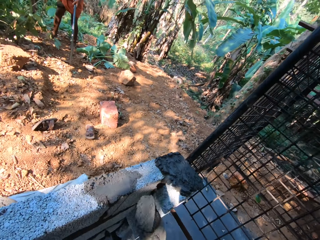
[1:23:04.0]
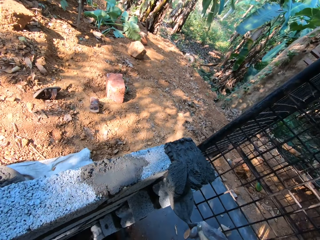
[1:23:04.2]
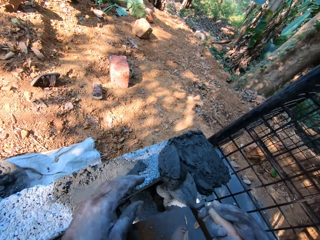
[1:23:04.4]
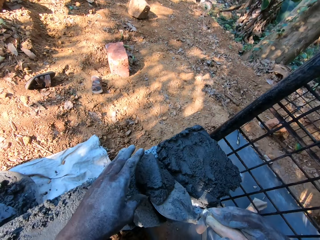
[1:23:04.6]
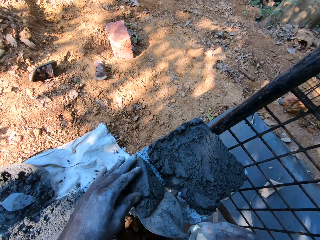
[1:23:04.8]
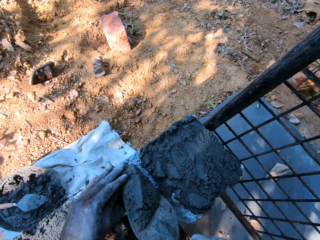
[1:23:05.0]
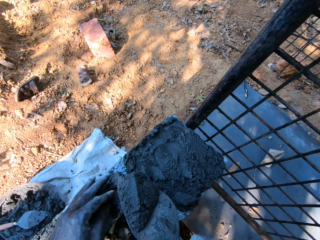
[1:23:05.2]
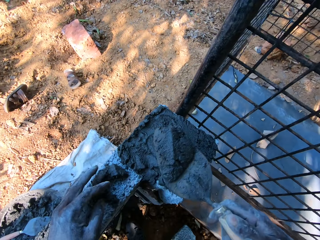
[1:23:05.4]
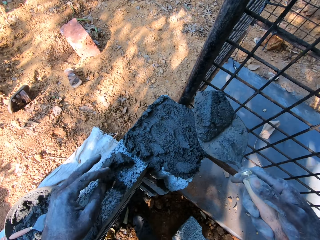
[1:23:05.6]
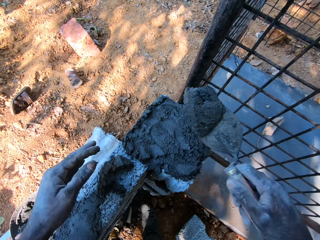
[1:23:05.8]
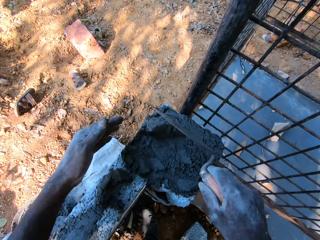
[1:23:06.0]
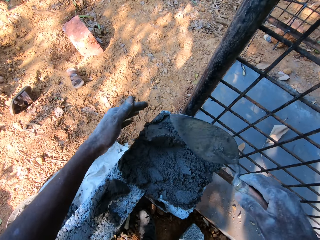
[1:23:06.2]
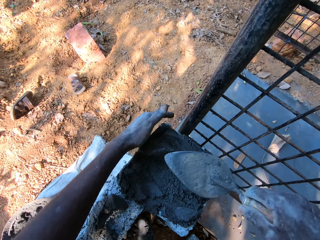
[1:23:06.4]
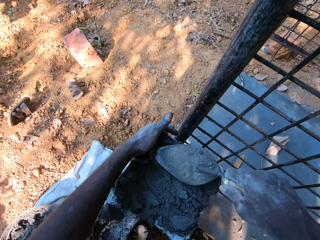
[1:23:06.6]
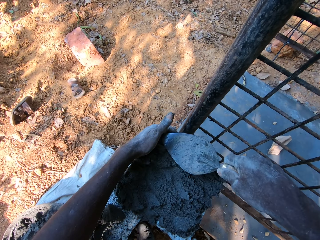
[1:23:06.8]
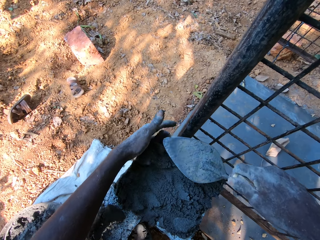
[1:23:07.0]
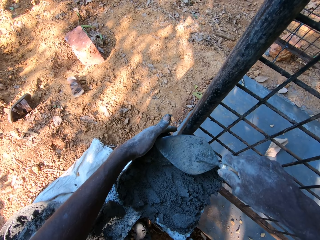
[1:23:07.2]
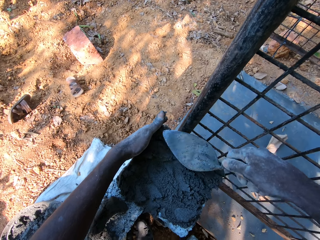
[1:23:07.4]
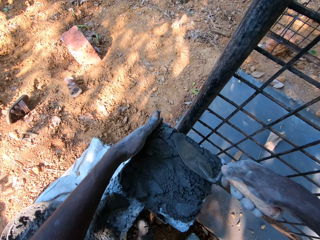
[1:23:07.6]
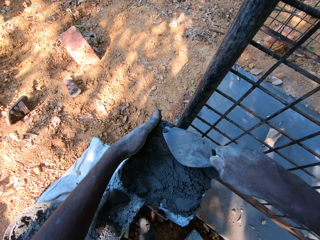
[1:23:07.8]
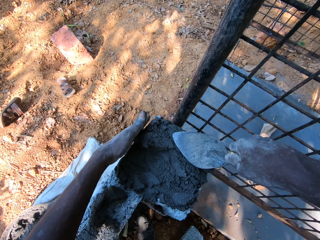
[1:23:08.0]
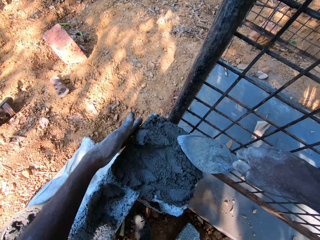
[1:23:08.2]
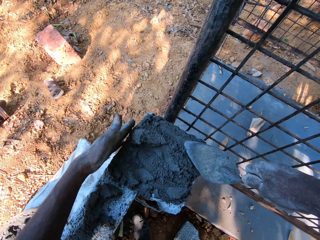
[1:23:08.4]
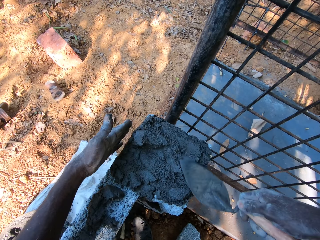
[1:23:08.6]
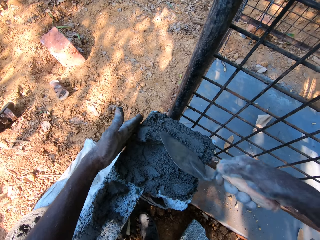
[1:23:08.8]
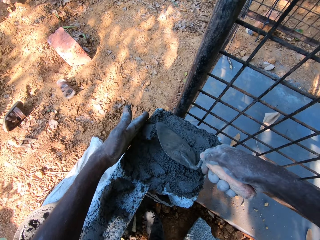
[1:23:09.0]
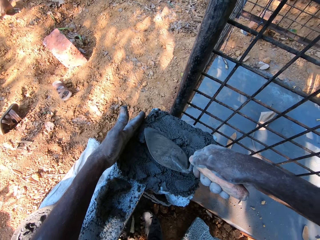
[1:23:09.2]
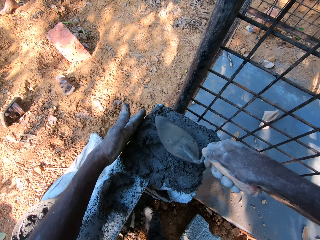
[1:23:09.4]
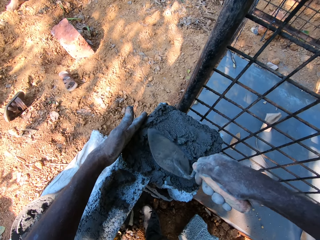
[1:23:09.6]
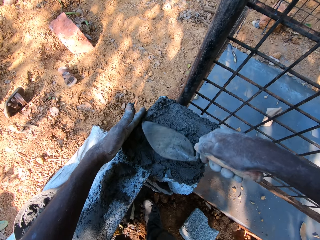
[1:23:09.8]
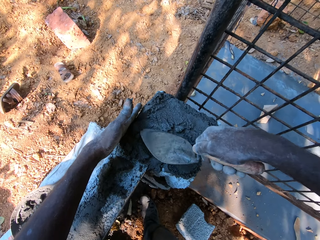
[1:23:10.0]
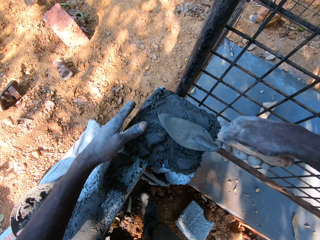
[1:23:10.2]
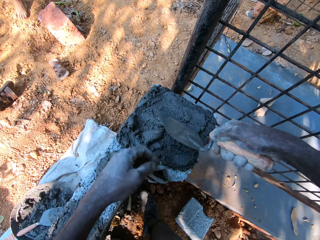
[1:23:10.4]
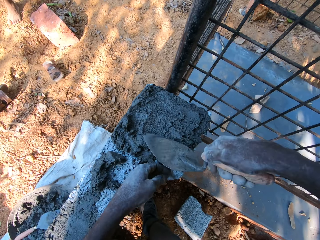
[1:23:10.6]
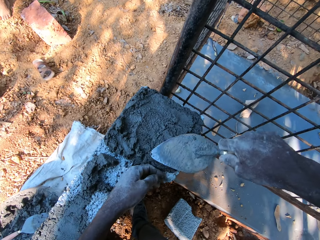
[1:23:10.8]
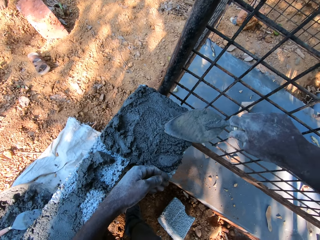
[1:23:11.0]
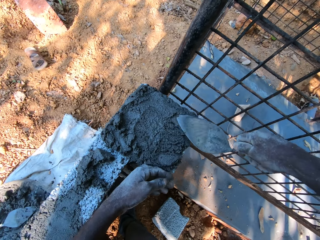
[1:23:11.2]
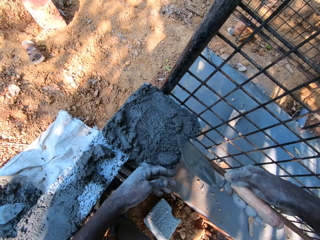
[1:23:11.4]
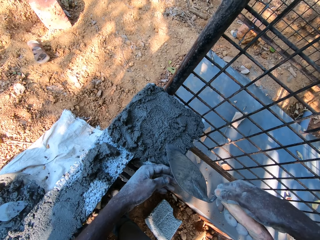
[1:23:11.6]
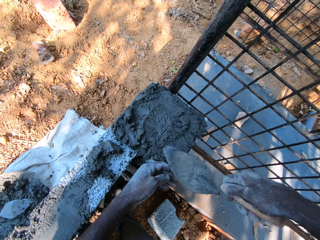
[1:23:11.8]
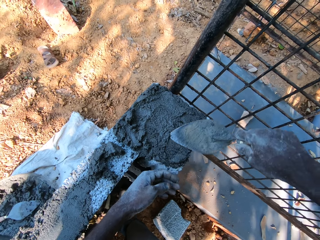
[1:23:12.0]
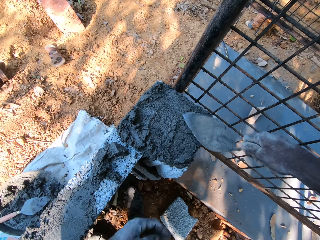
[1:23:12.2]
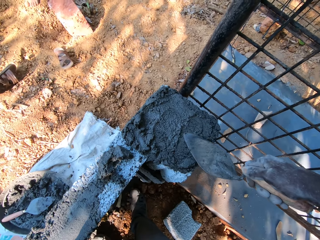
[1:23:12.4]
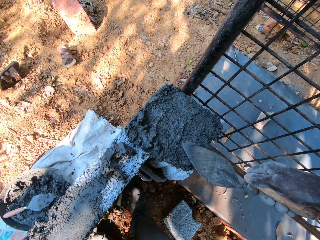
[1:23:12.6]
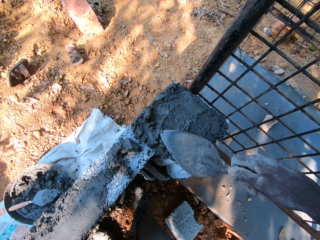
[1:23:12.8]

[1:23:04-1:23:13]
The camera wearer drops a cement mixture on the concrete. He removes a little cement mortar on the brick trowel in his right hand with his left hand. He pours the cement mortar on the brick trowel in his right hand on the bricks. He touches a stone. He spreads the cement mortar on the bricks with the brick trowel in his right hand.

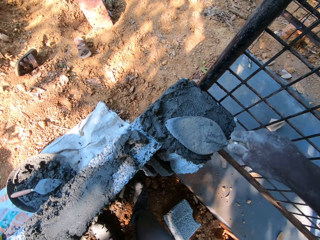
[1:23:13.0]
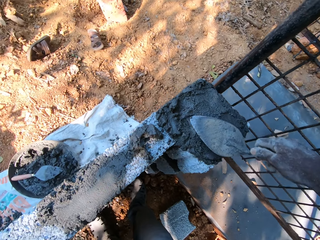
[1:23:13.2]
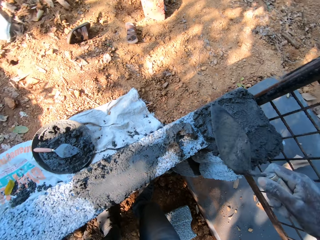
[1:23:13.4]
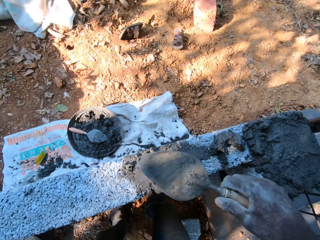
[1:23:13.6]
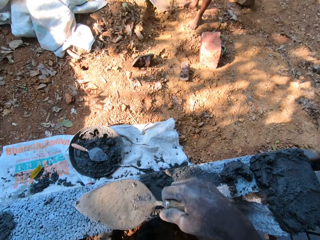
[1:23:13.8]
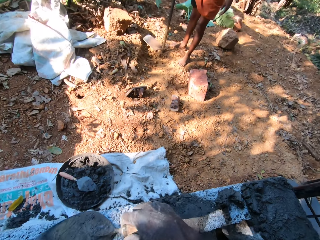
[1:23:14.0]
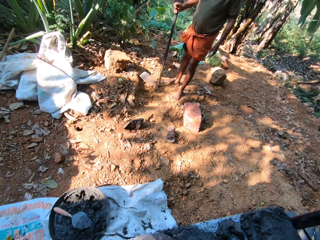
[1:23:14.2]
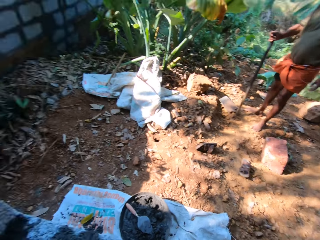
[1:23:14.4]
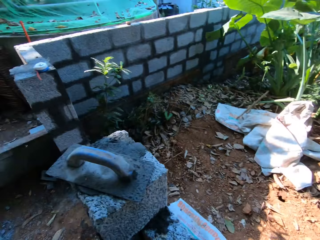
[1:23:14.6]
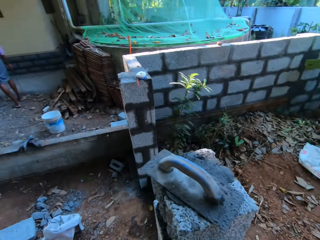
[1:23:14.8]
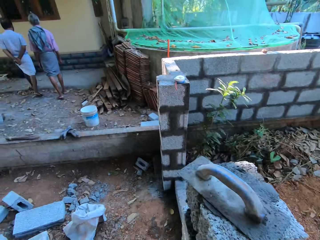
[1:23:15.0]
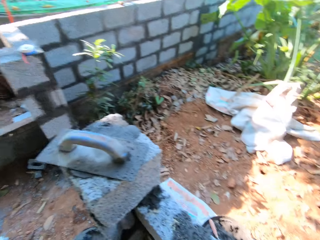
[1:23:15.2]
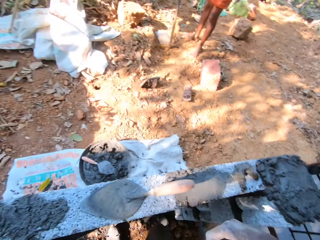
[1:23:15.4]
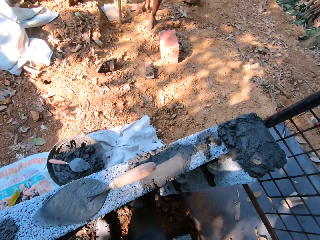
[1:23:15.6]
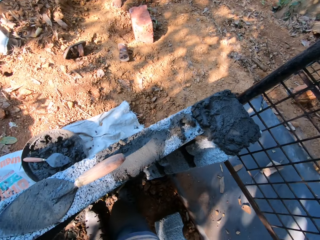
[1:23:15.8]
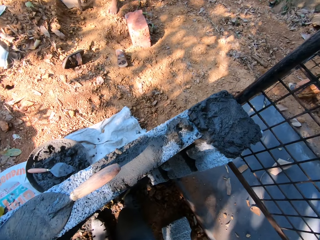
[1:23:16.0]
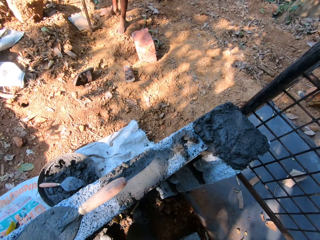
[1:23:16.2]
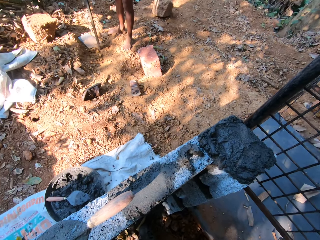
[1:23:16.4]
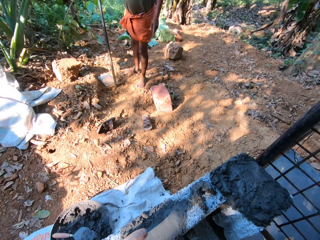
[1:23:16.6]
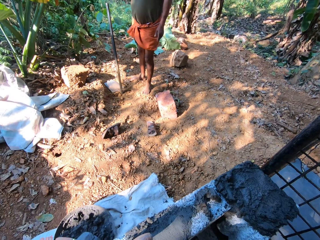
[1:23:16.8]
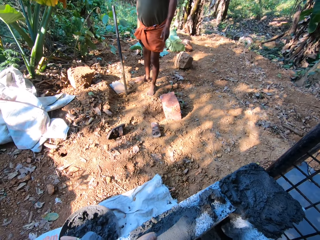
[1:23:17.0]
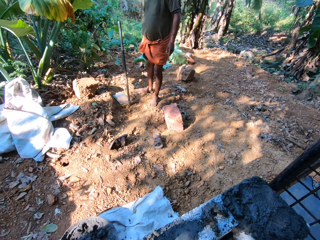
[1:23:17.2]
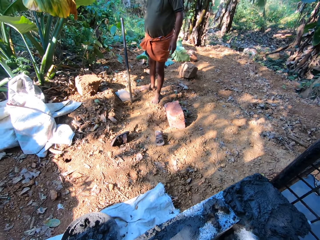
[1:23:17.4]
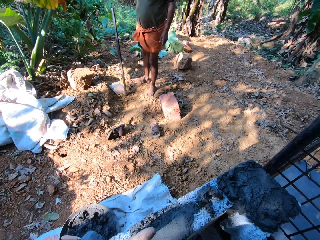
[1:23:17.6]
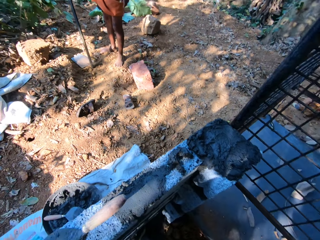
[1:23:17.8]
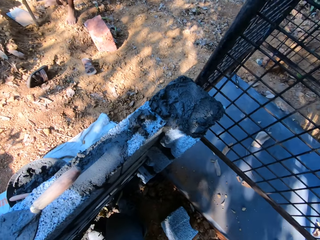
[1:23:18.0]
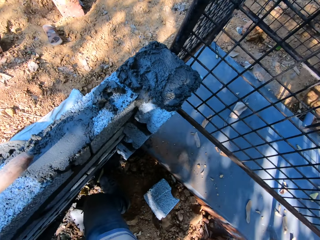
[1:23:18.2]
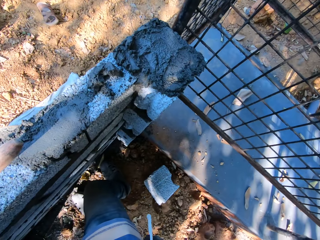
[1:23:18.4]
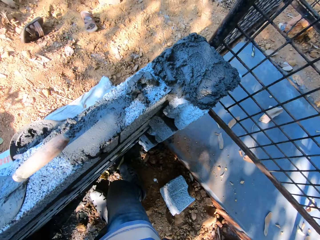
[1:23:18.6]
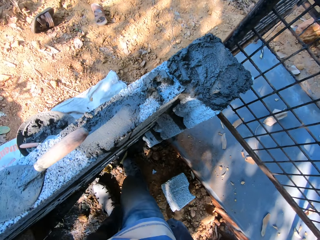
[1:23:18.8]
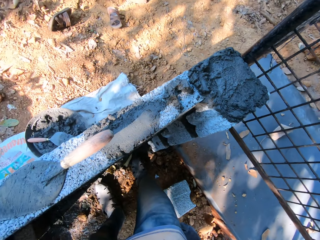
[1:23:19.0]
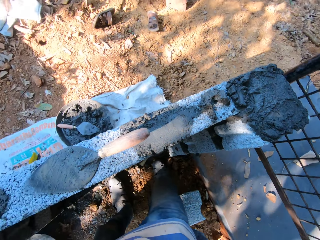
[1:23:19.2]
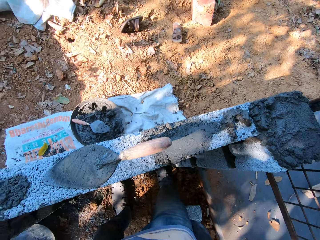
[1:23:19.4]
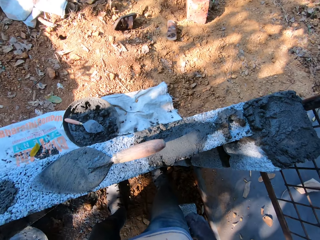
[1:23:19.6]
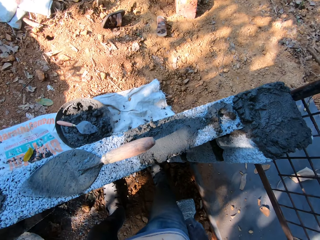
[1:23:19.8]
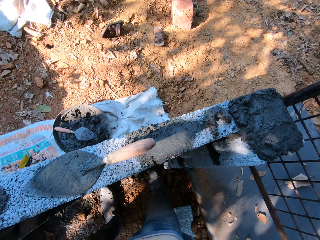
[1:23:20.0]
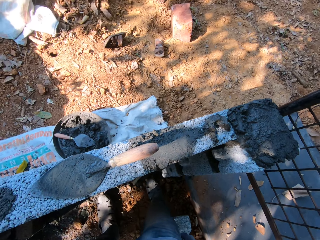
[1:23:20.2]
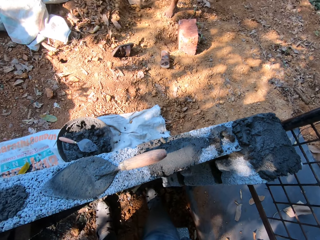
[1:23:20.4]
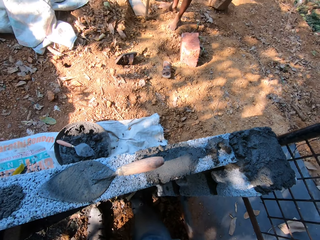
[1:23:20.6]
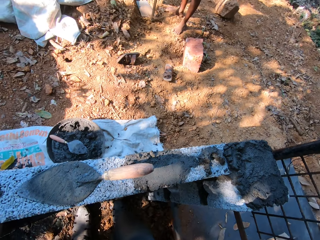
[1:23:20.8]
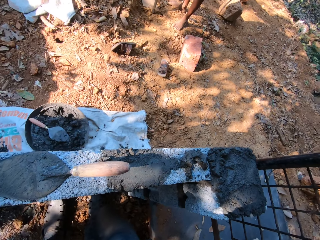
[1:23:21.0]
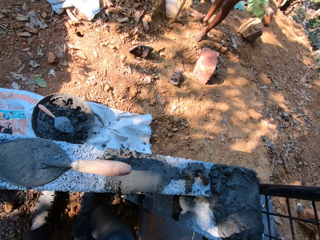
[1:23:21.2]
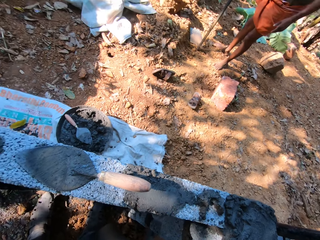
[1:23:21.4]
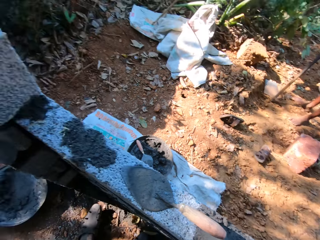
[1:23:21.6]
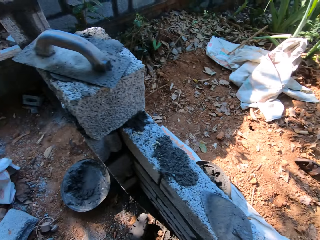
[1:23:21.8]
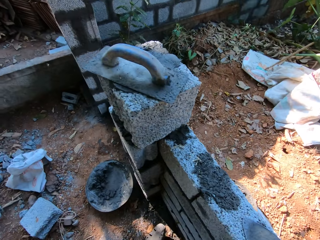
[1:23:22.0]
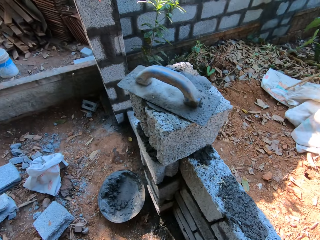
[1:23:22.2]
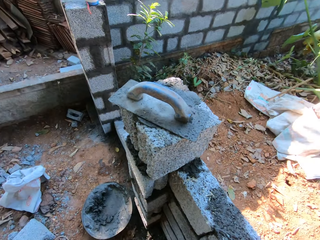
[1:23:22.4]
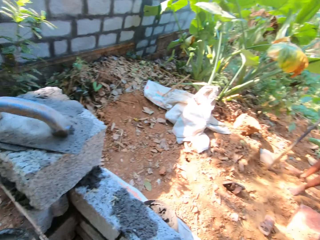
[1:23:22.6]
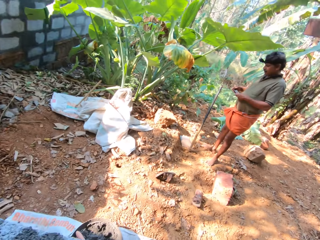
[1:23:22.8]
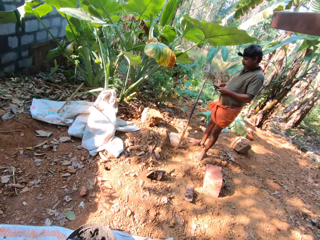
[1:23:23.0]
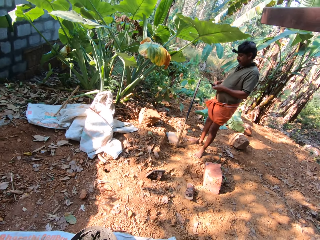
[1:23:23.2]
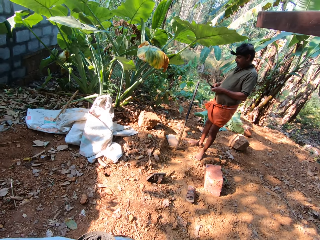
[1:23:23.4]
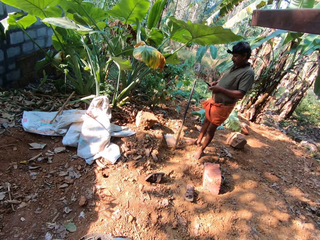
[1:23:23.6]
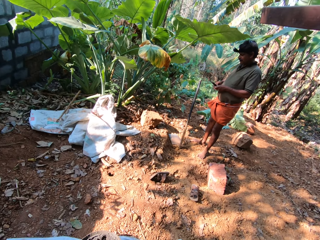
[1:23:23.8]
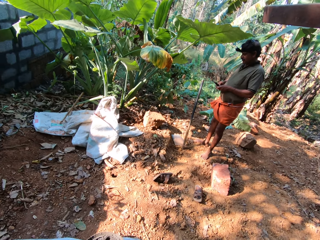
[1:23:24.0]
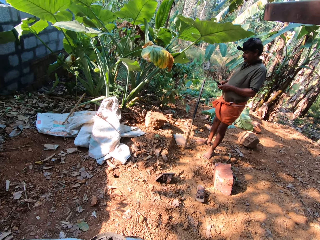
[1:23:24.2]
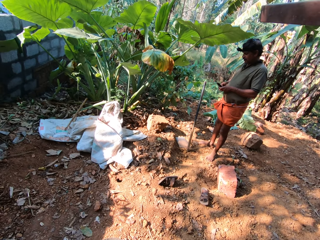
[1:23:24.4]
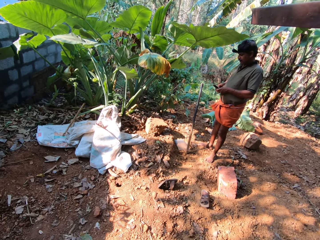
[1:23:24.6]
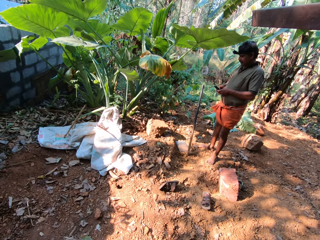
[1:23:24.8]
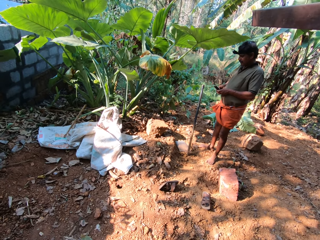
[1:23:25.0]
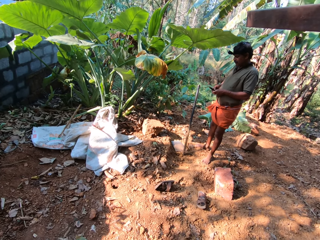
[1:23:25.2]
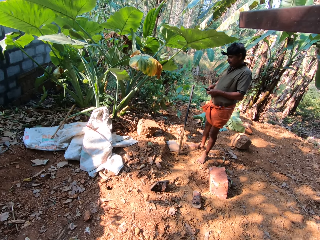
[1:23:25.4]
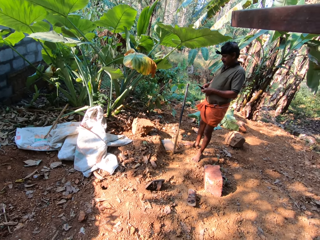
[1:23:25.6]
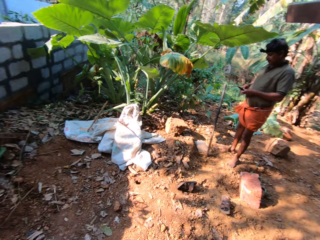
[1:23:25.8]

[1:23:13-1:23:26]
The camera wearer drops the brick trowel in his right hand on the bricks. A man converses with the camera wearer. The camera wearer spits saliva on the ground. He giggles. Another man converses with the camera wearer and the first man. The camera wearer giggles. The other man presses a phone in his hands.
